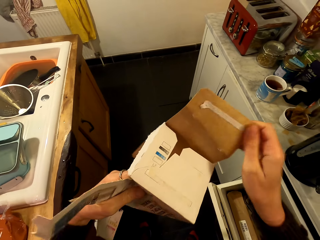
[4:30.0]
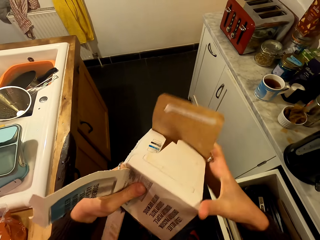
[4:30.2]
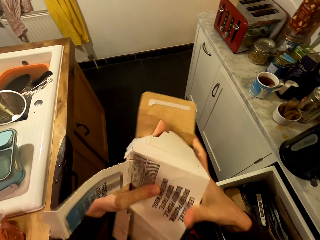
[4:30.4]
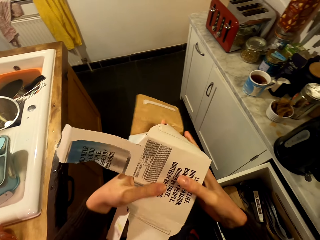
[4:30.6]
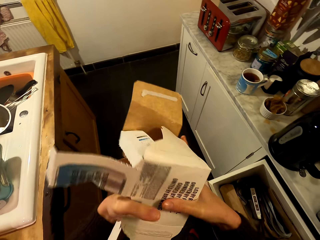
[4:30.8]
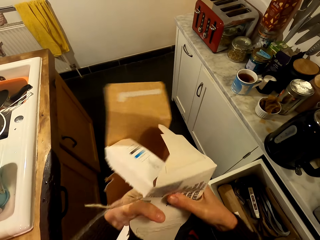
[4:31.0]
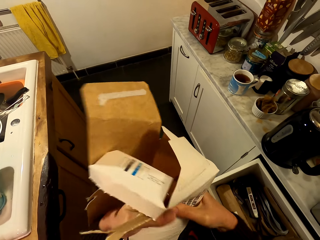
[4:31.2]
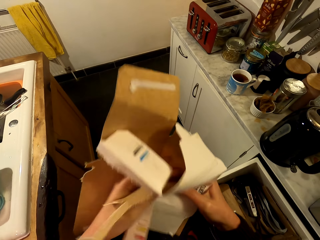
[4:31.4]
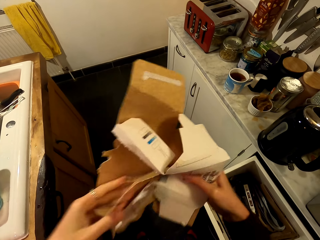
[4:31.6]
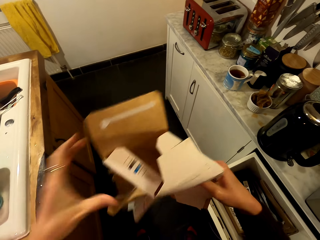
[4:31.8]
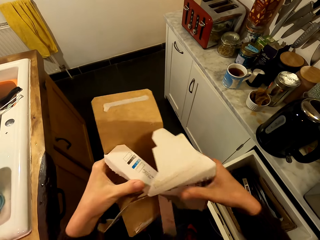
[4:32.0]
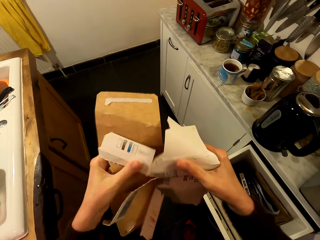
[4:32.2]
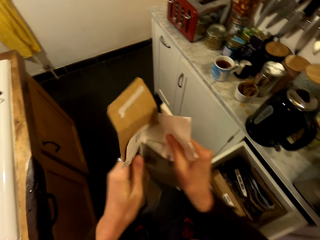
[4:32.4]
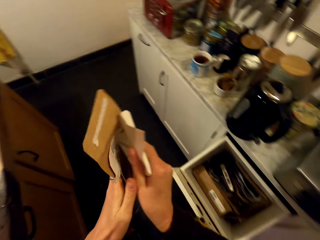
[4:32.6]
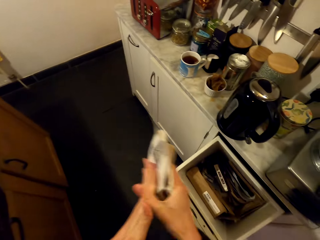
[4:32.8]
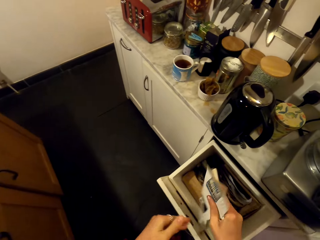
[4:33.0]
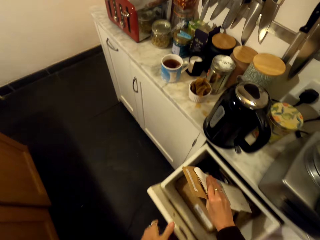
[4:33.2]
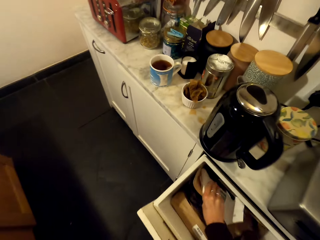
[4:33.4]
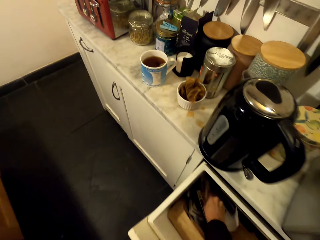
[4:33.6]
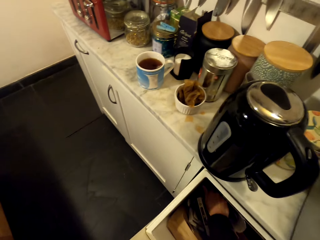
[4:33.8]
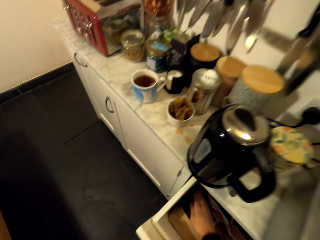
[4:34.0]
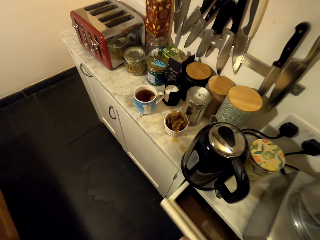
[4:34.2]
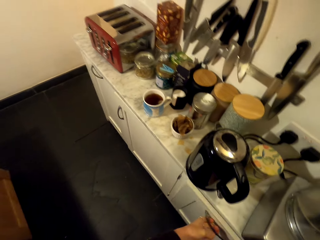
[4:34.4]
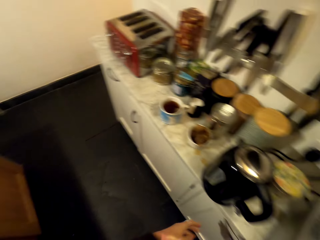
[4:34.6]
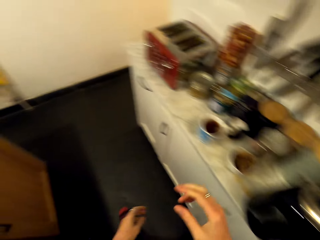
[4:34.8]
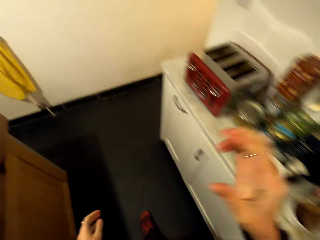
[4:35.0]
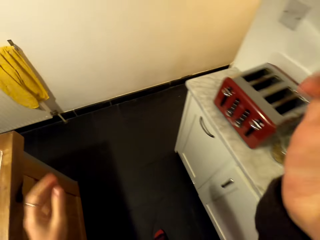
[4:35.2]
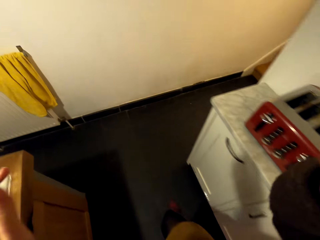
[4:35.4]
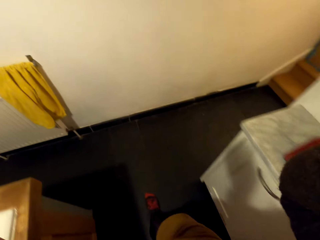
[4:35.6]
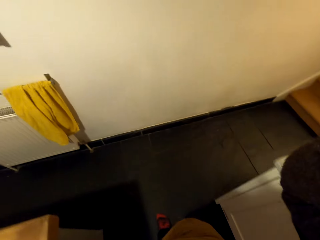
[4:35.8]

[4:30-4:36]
The camera wearer folds a box. They put the cardboard box in the kitchen drawer and close the kitchen drawer. They adjust the camera and walk on the floor.
